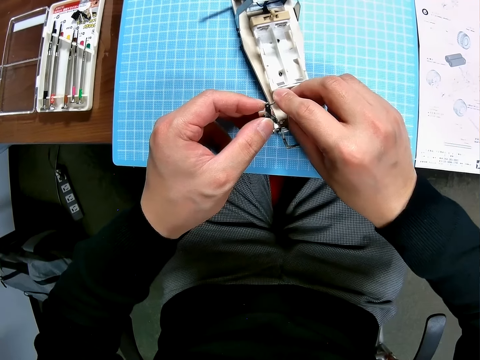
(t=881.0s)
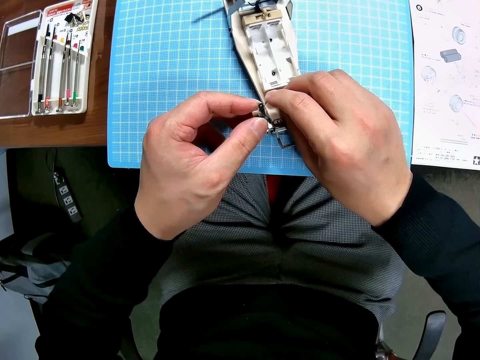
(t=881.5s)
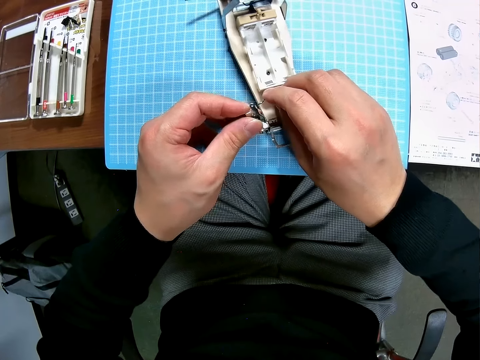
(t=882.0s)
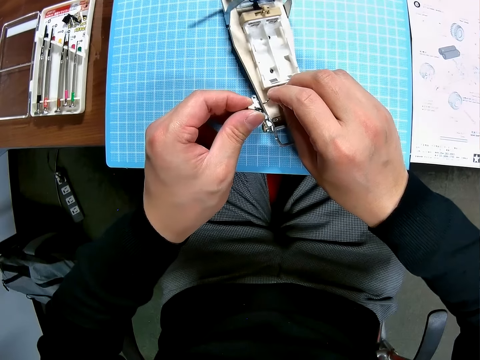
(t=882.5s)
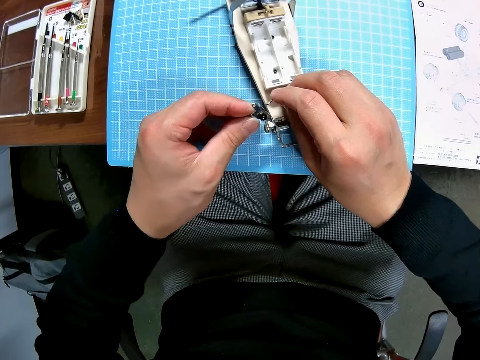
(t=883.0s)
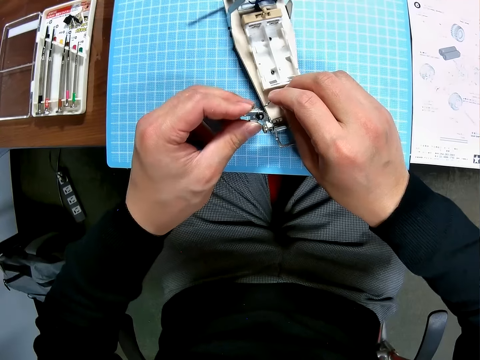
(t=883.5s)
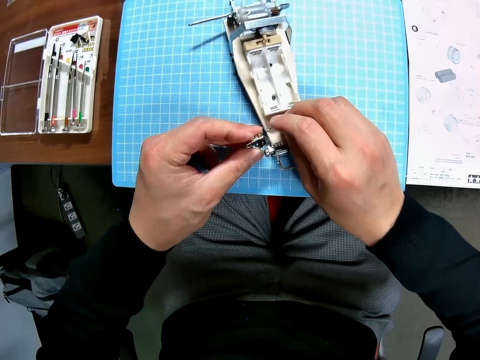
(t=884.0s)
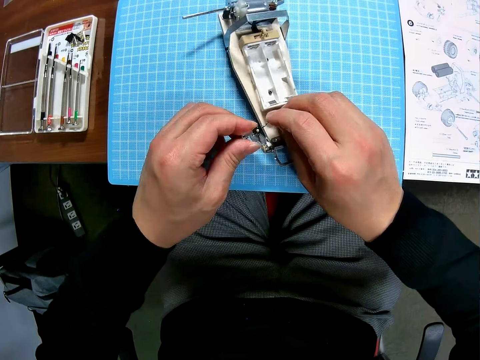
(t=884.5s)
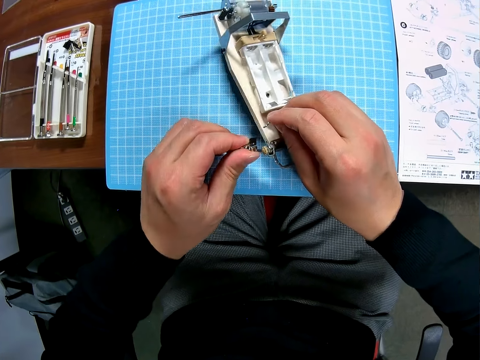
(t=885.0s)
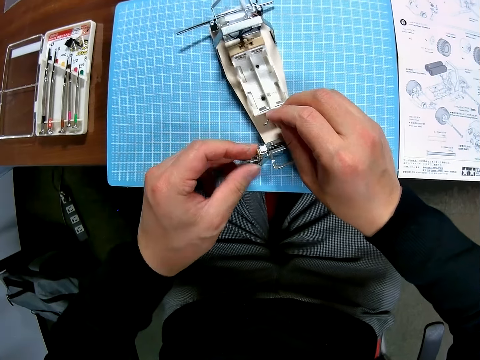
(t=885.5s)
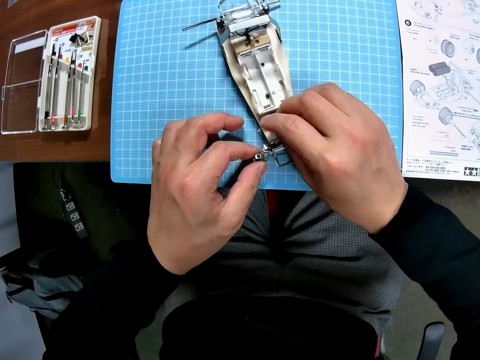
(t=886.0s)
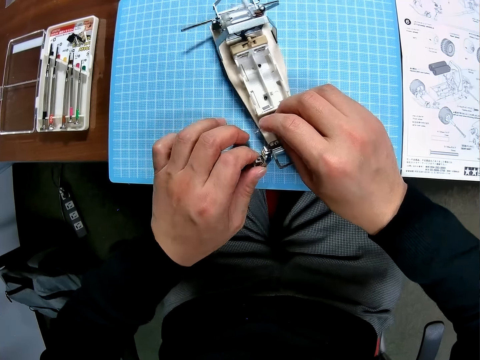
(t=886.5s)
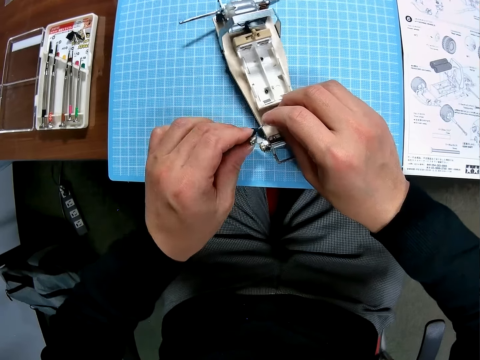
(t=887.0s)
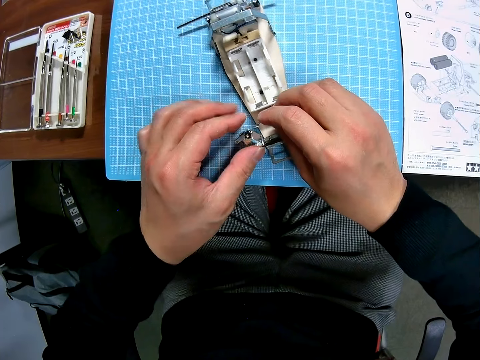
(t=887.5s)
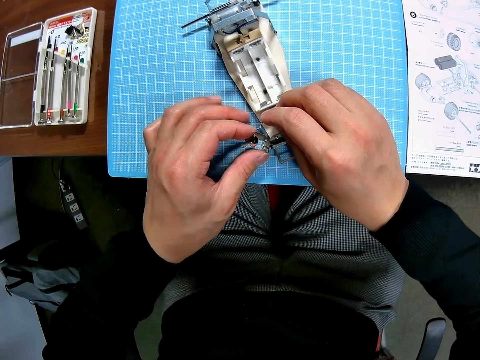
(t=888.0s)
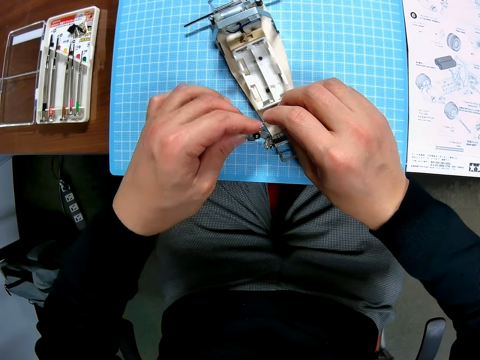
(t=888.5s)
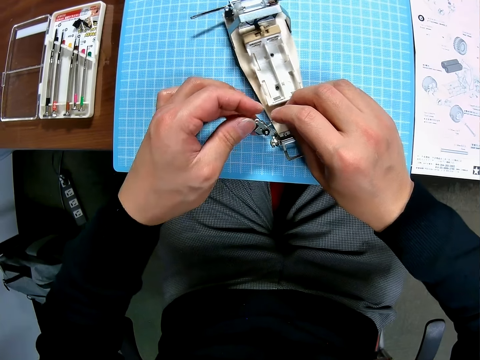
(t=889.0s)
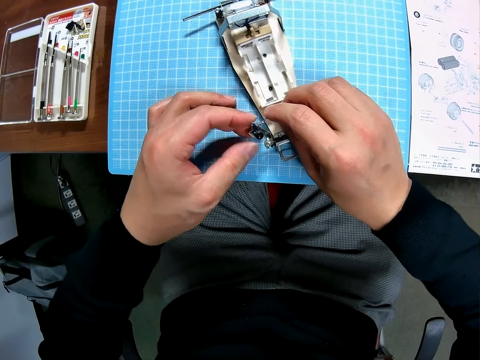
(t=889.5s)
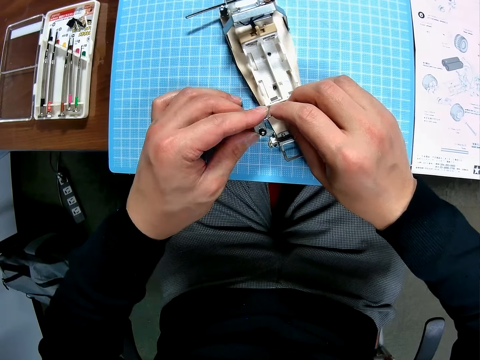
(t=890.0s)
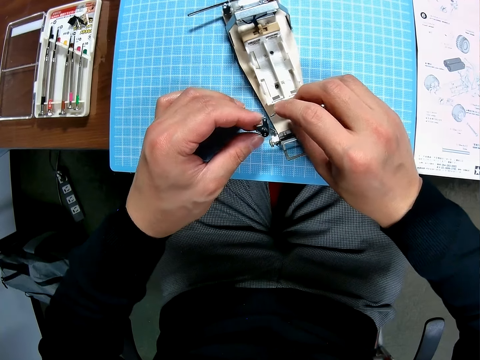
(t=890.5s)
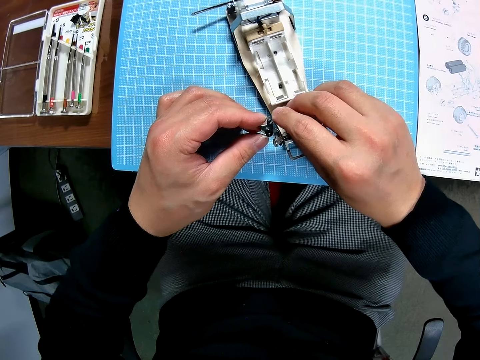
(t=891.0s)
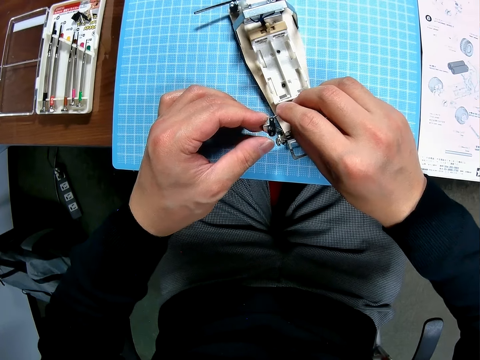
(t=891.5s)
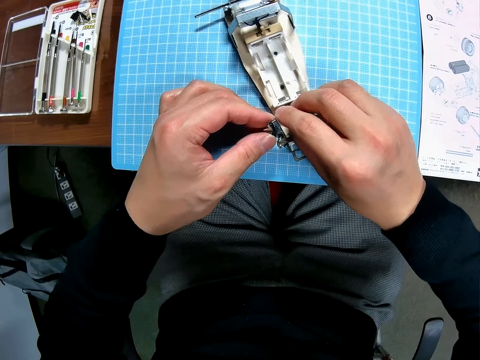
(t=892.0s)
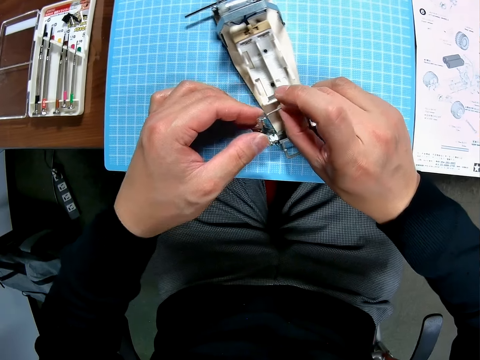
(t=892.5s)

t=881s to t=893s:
The camera wearer fixes a pin on the car model.

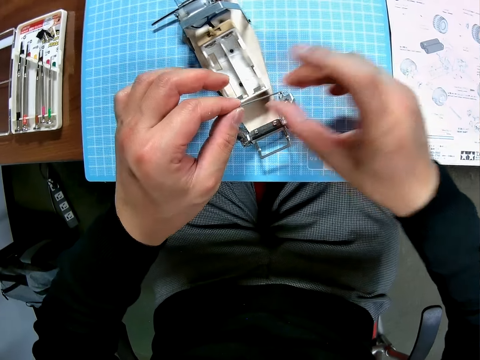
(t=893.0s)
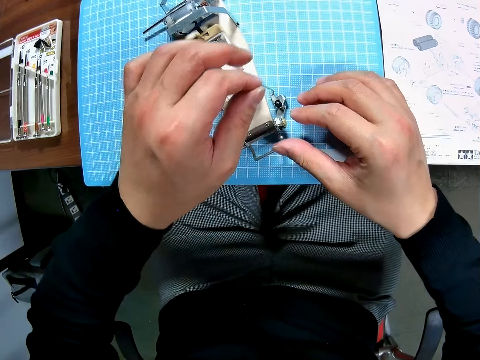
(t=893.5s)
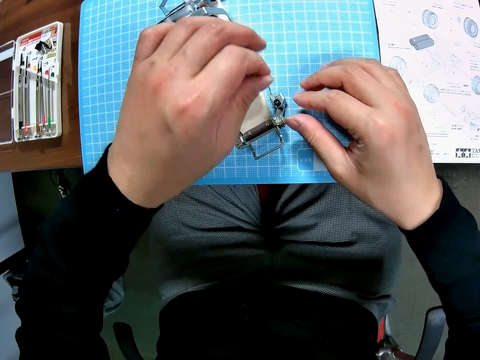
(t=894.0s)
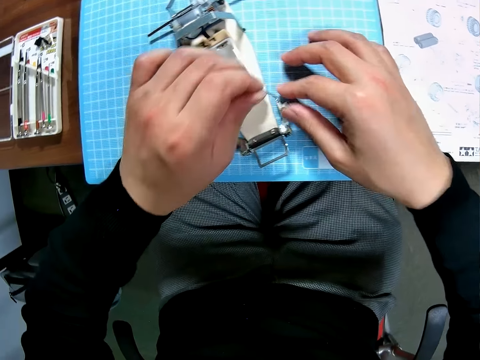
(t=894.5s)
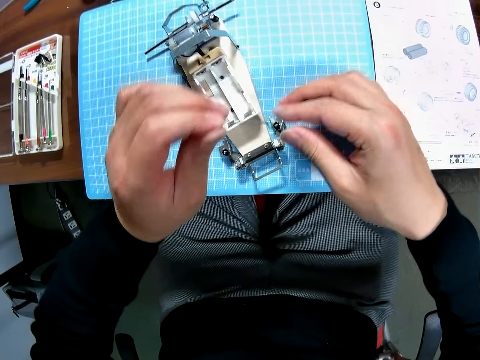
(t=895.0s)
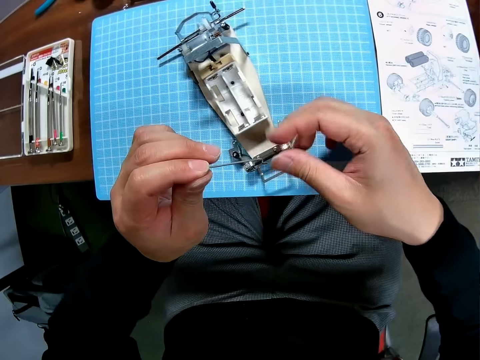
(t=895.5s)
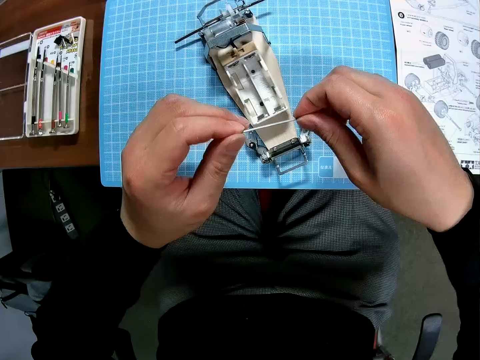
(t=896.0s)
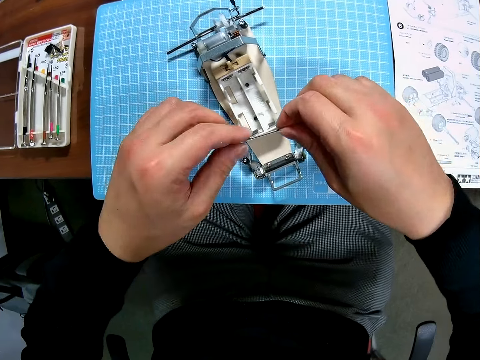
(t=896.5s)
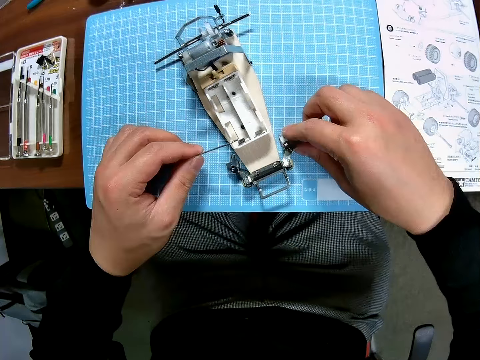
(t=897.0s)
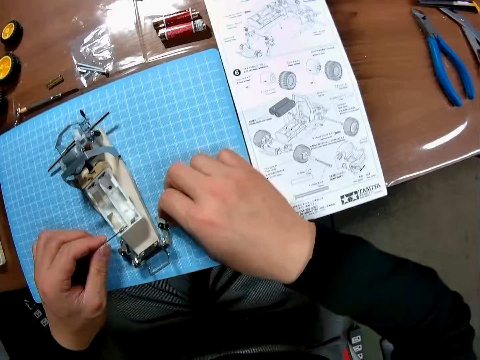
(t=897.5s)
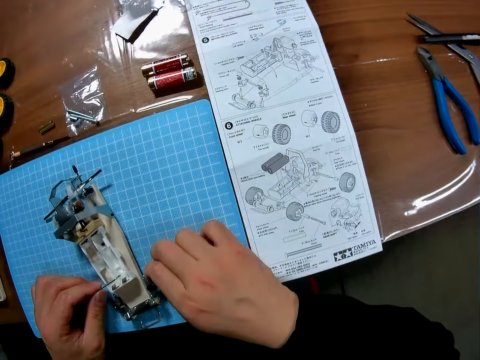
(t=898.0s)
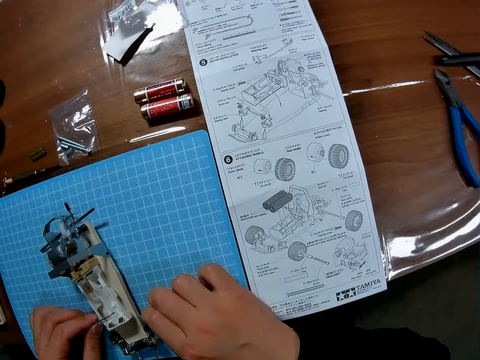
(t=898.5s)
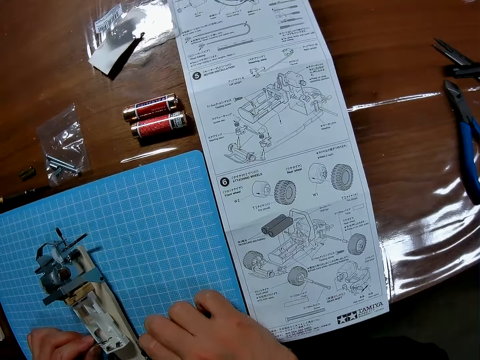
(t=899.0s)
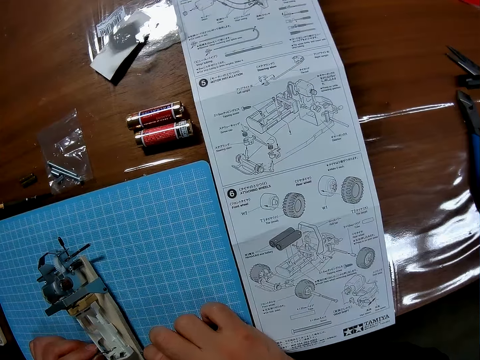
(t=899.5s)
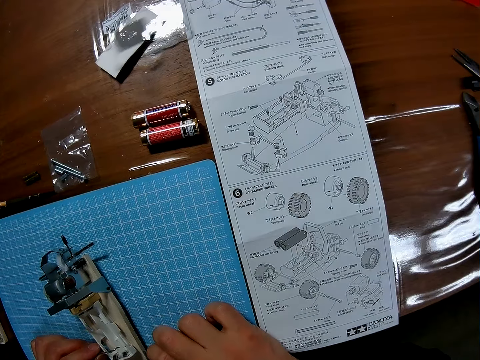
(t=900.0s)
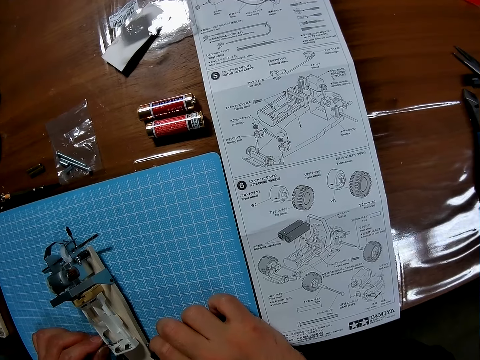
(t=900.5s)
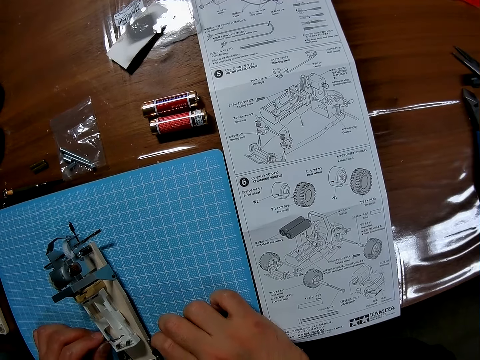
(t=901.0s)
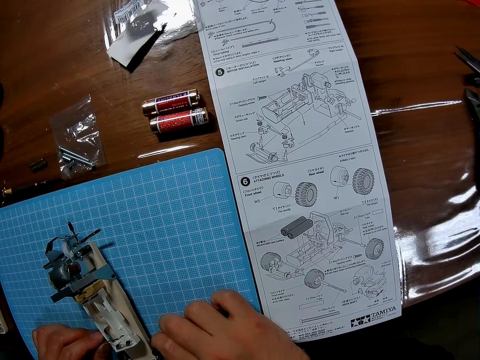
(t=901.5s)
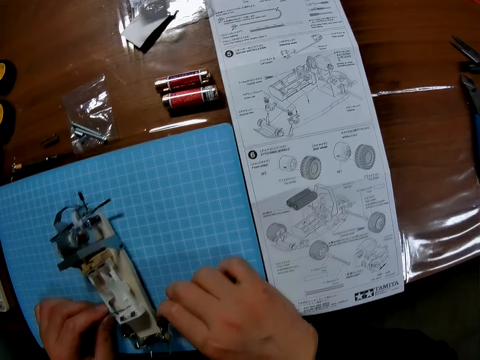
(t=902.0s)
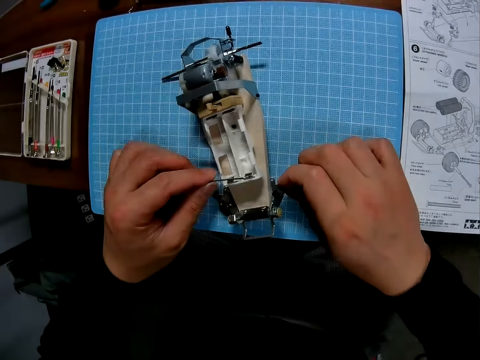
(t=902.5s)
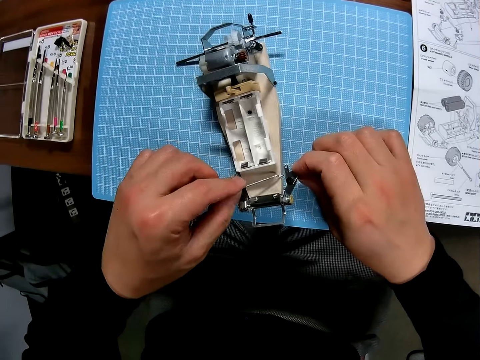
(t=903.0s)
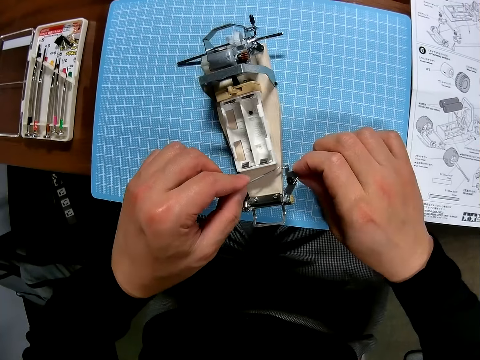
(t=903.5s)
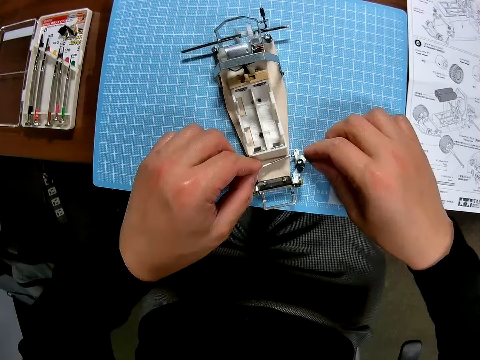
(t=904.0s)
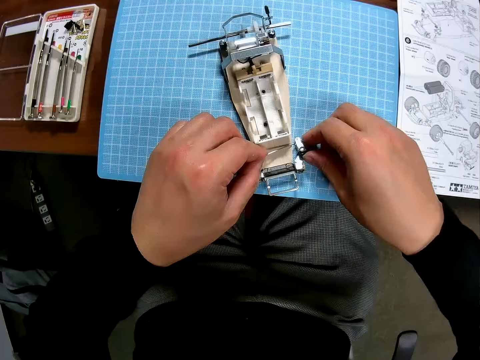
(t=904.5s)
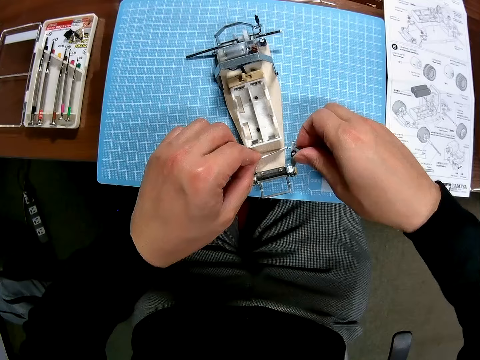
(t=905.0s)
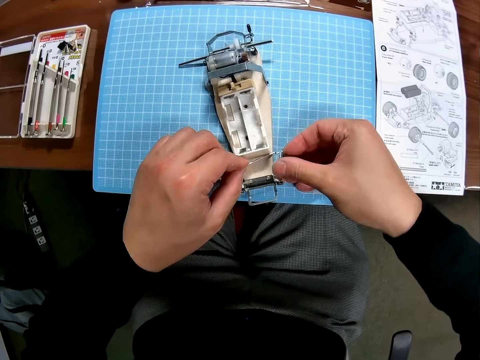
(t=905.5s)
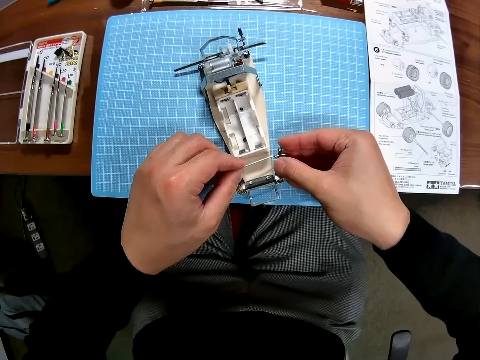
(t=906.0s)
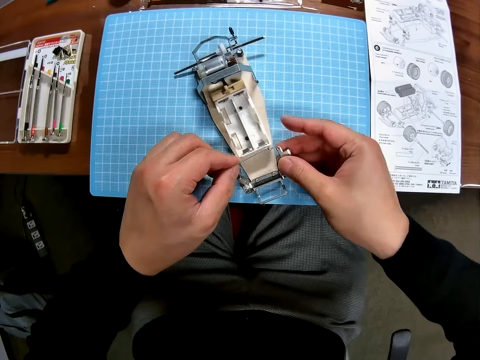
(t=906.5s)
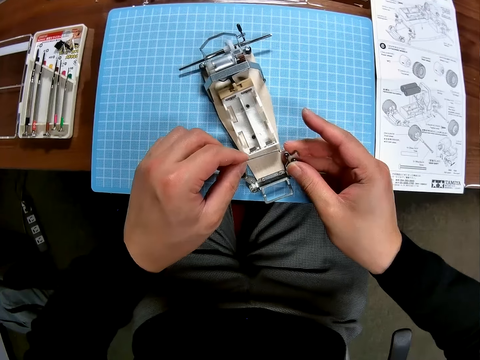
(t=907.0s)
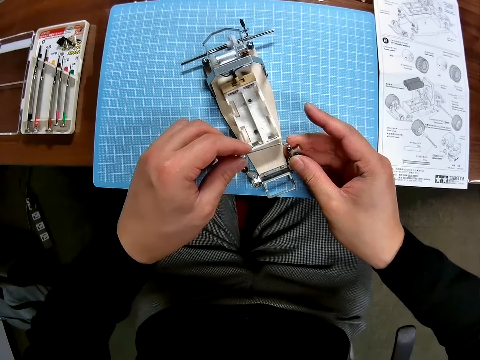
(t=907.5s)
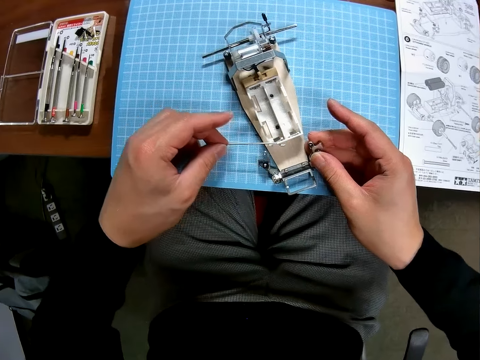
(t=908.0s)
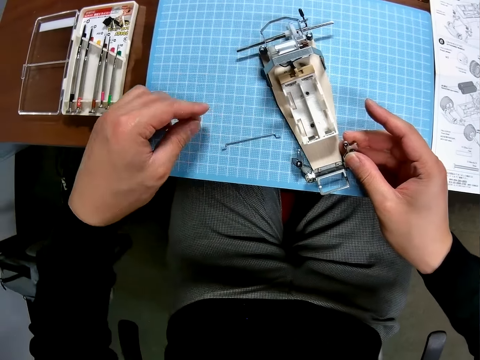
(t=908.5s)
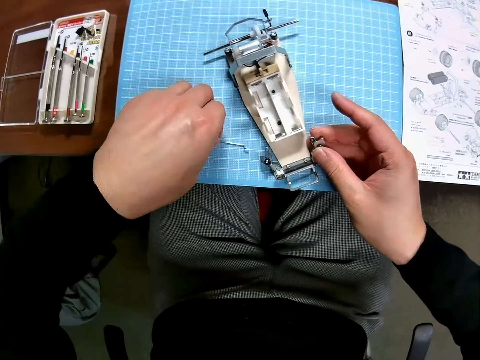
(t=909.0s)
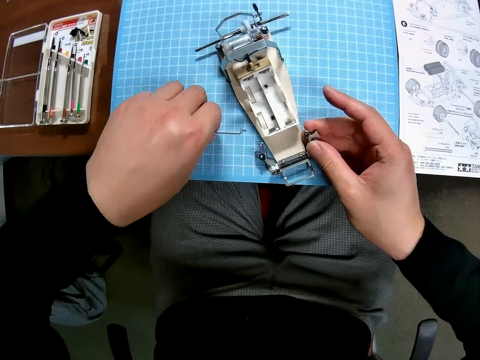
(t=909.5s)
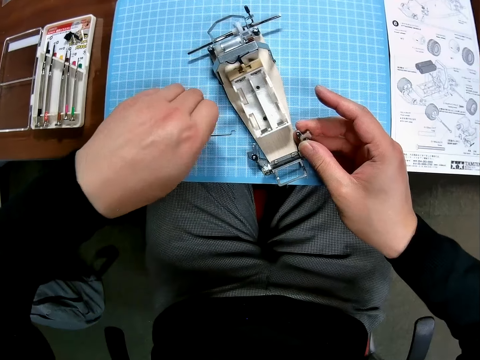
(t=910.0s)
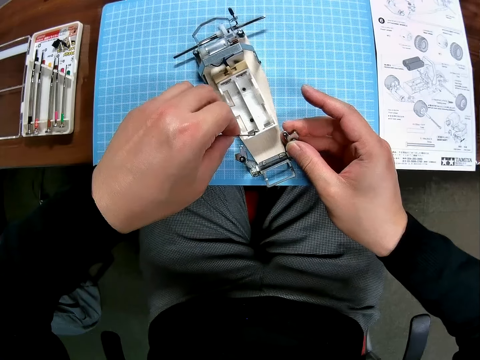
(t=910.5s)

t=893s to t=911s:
The camera wearer removes the pin from the car model. They look at the manual paper. They fix the pin on the car model. They put the pin on the cutting mat and pick up the pin.
